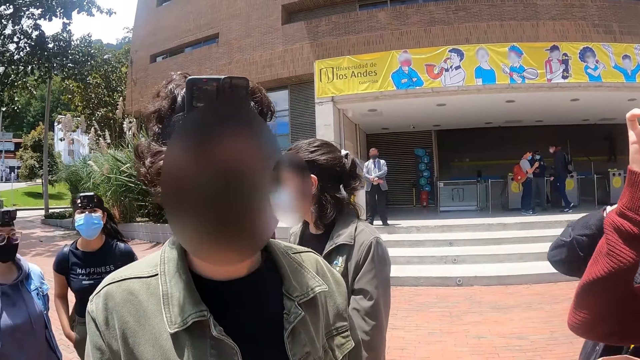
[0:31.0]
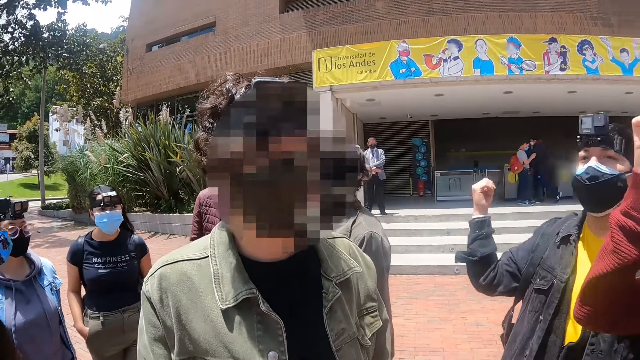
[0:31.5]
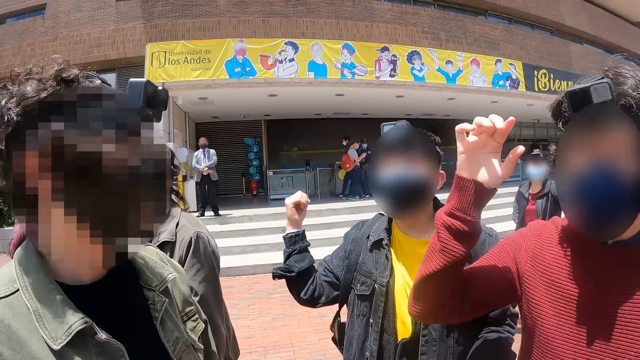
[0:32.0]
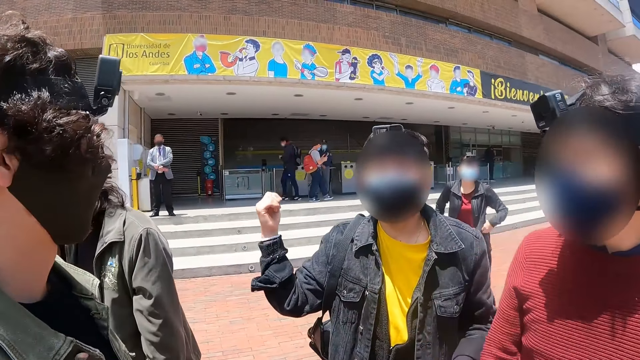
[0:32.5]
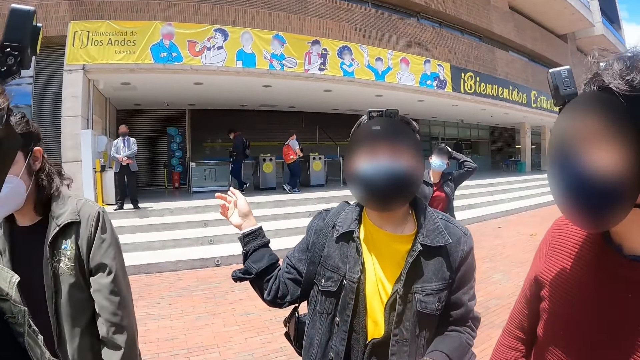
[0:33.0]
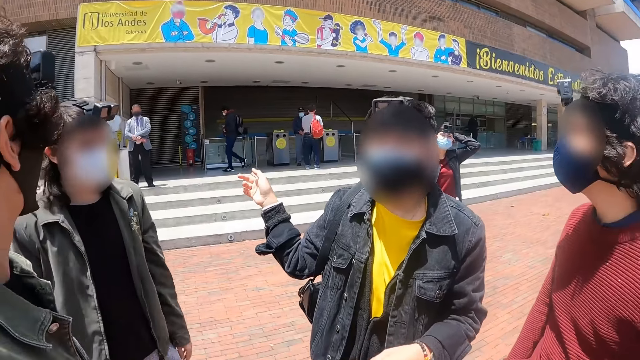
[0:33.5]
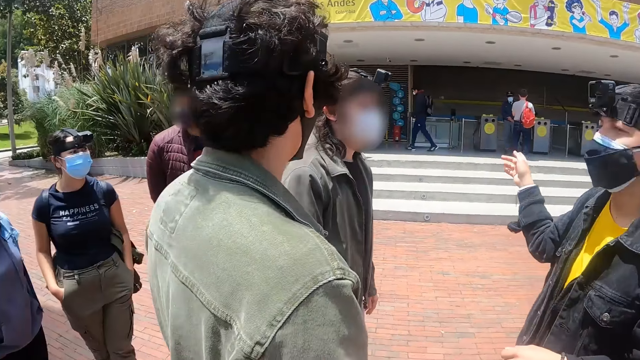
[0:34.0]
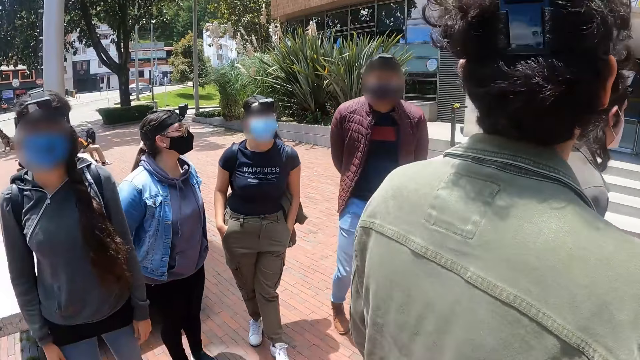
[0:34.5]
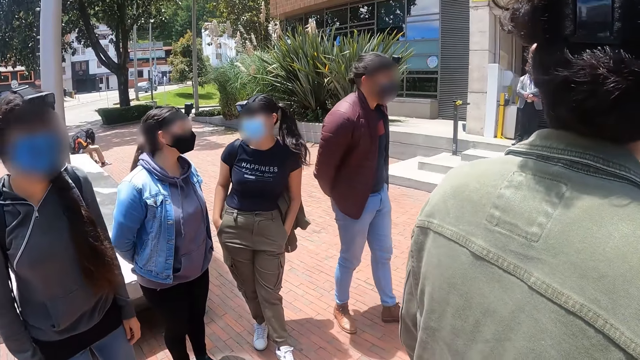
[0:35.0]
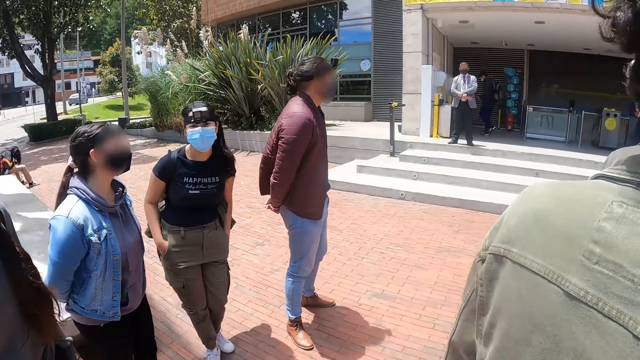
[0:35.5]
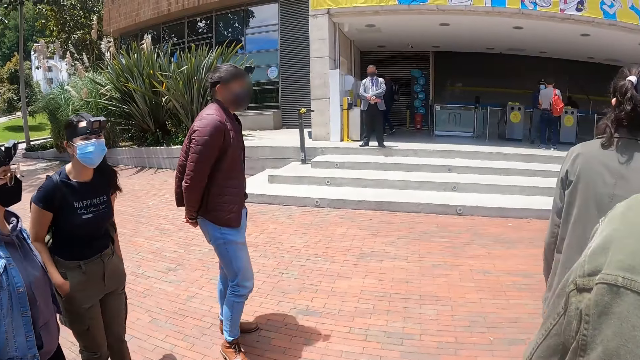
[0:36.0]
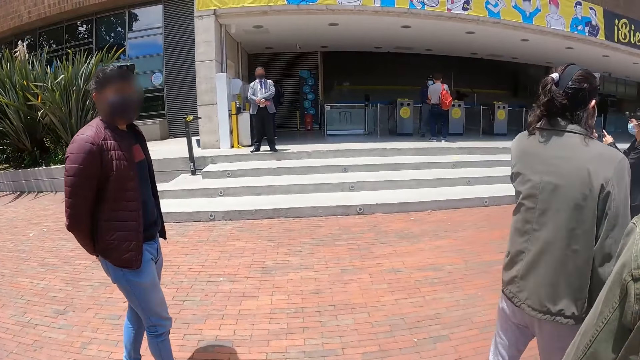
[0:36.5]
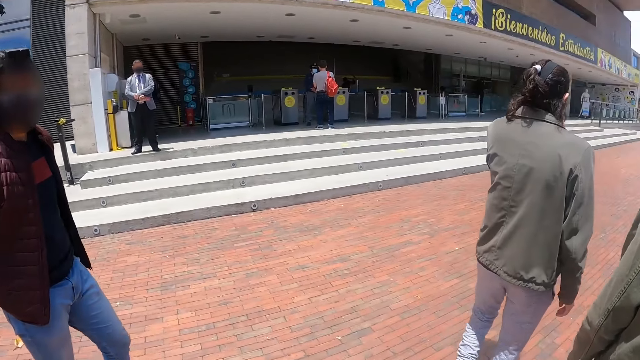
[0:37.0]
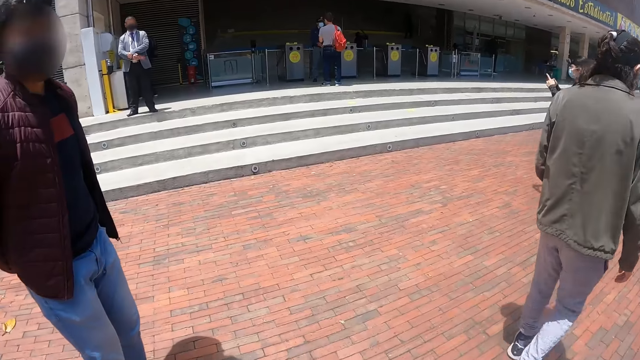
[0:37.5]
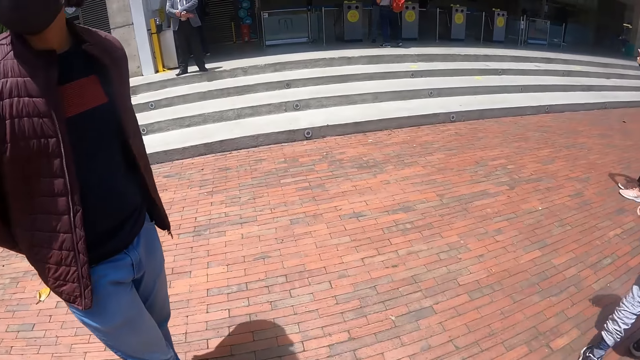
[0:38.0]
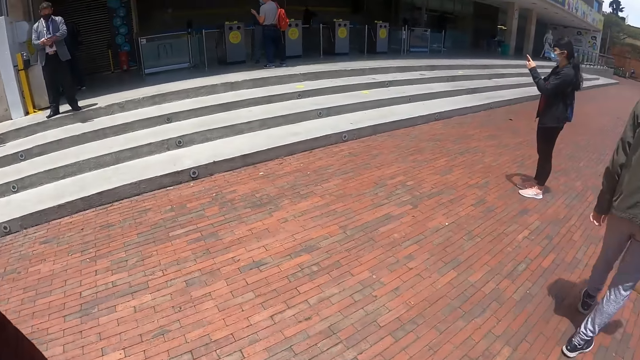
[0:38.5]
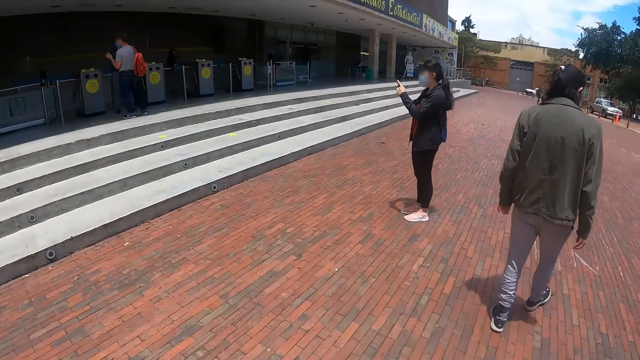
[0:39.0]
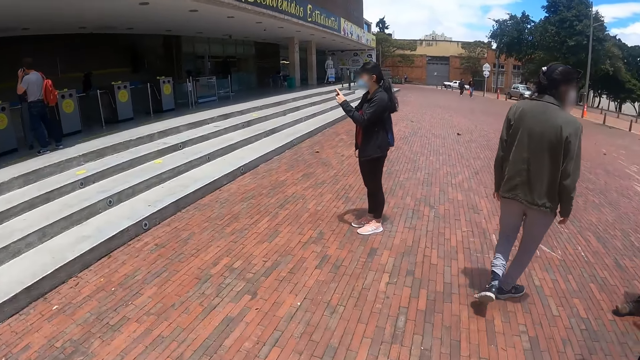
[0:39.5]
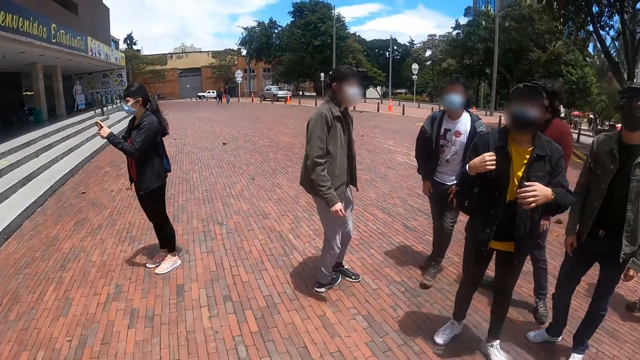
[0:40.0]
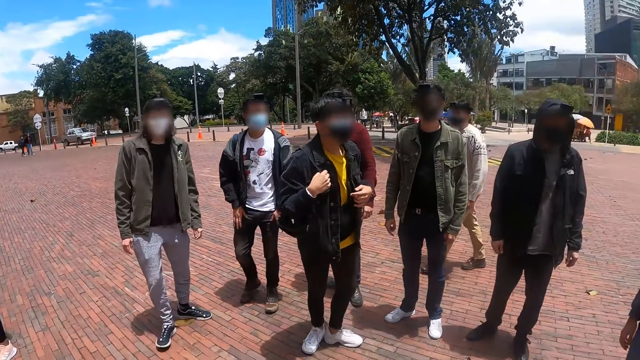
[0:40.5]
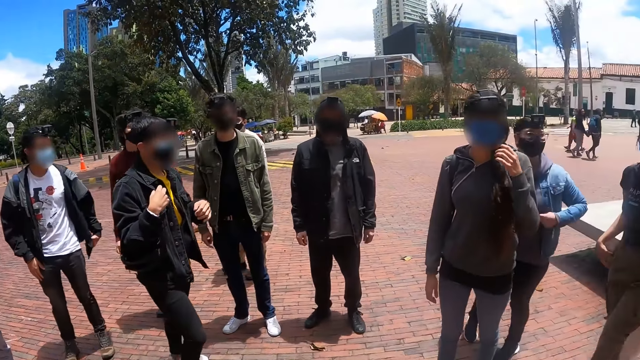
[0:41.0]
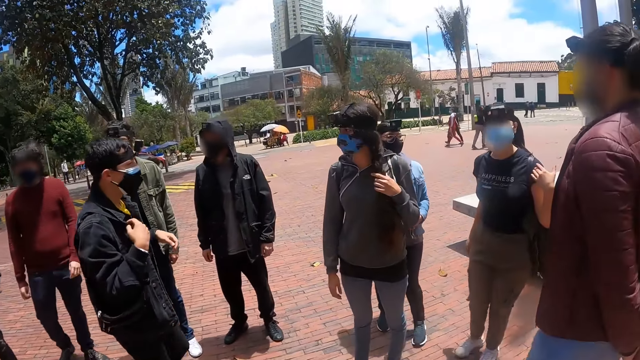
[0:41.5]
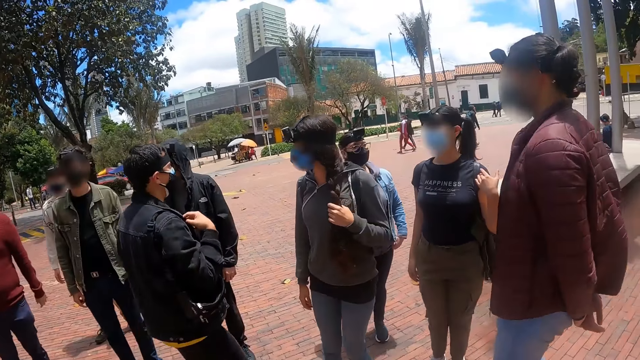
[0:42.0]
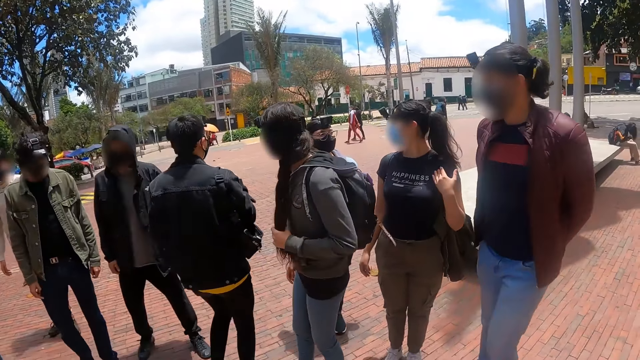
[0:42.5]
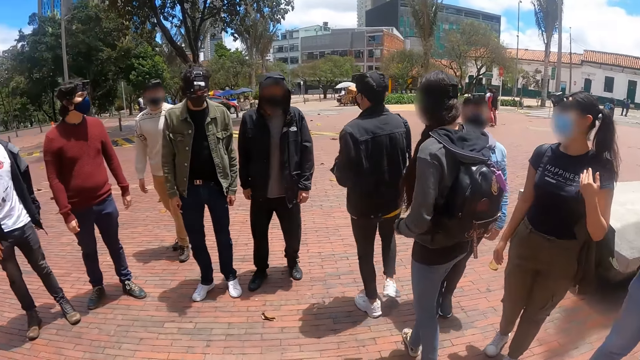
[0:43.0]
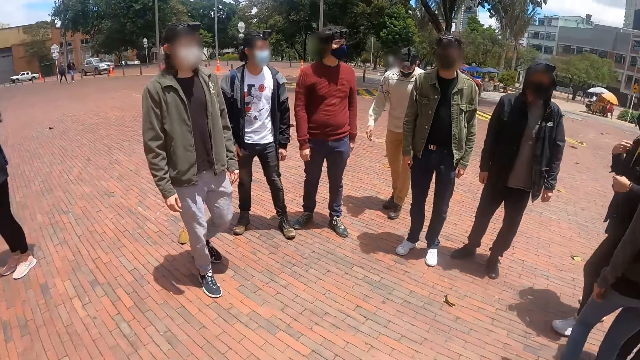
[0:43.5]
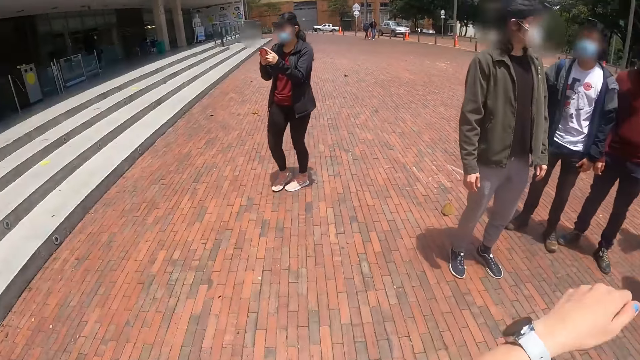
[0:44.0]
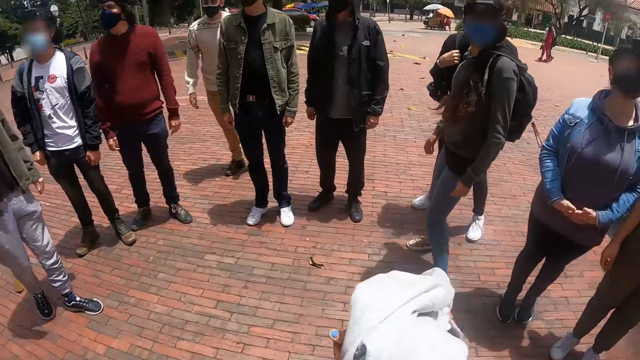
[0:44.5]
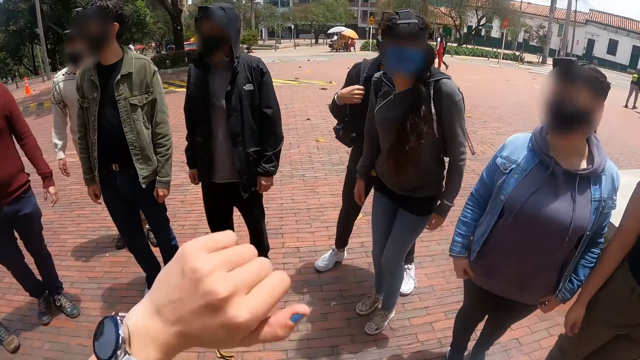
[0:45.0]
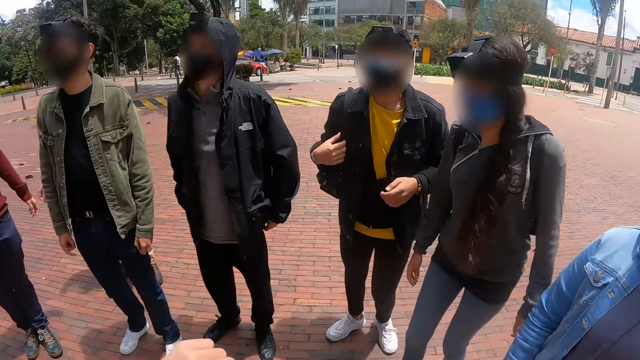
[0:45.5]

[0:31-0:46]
The camera wearer talks to a person. They look around. They walk around. They look around.

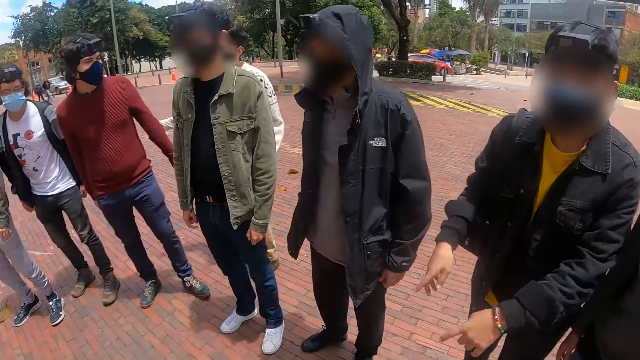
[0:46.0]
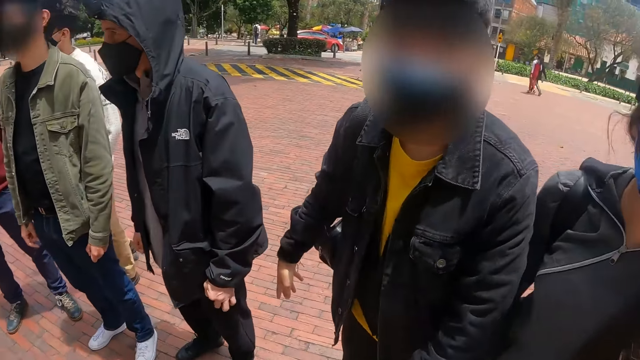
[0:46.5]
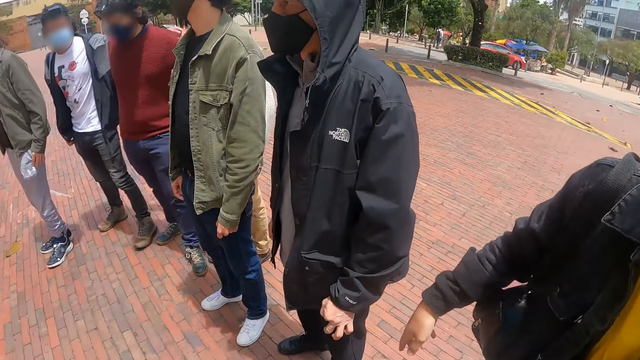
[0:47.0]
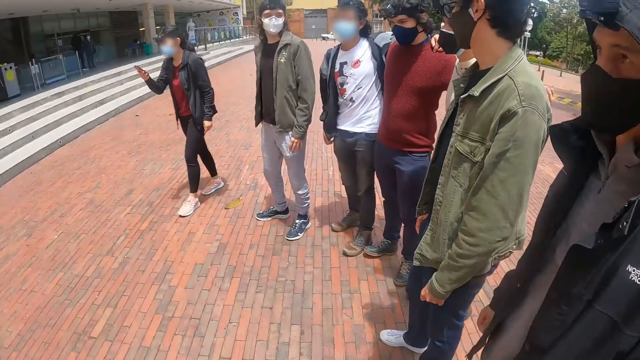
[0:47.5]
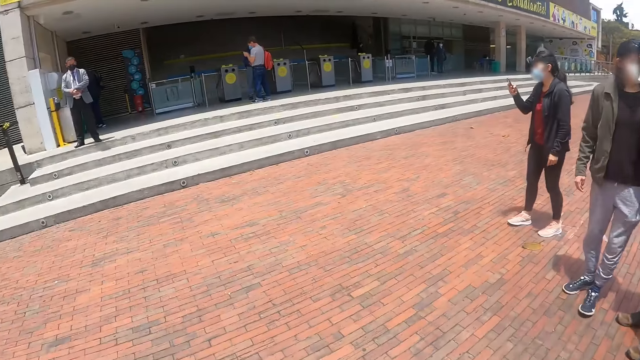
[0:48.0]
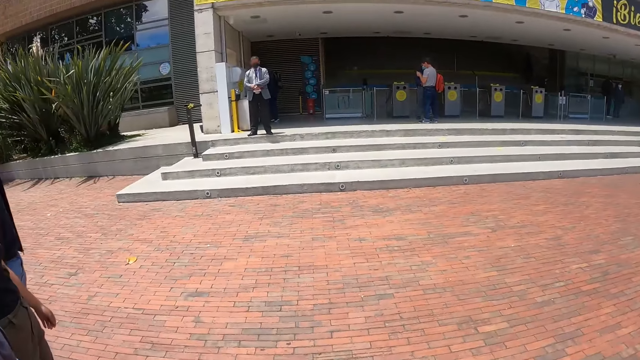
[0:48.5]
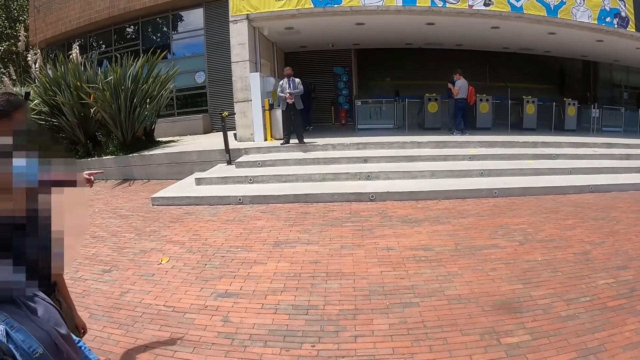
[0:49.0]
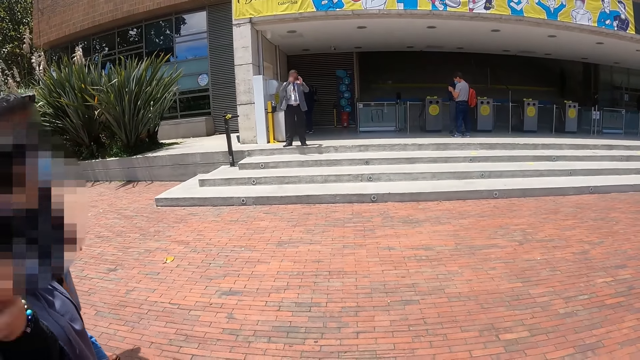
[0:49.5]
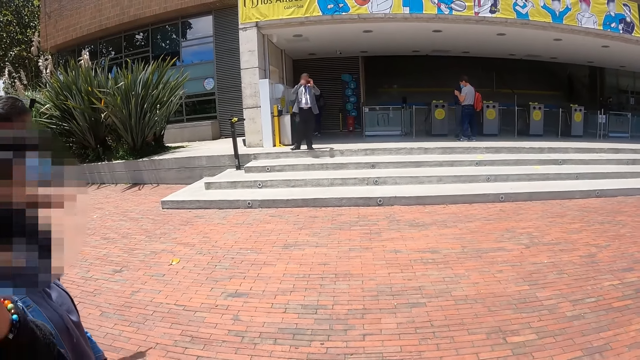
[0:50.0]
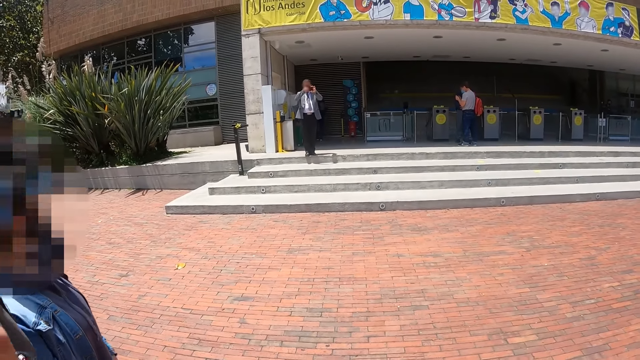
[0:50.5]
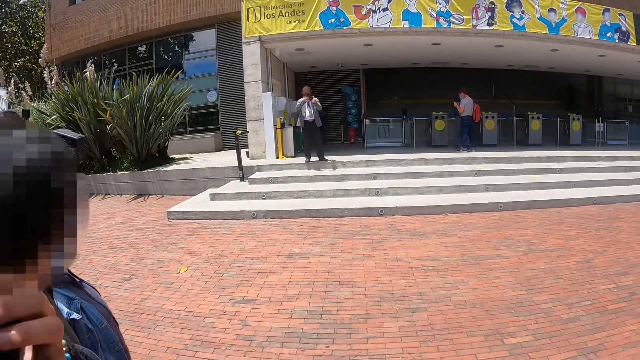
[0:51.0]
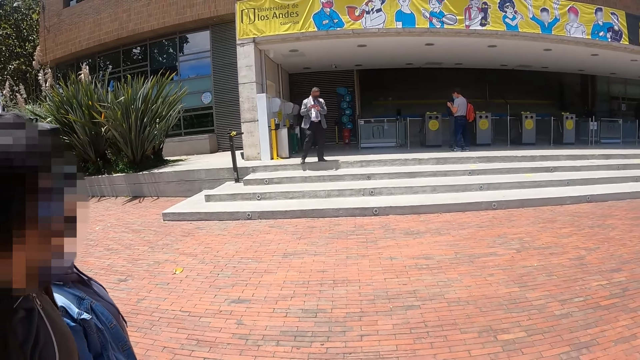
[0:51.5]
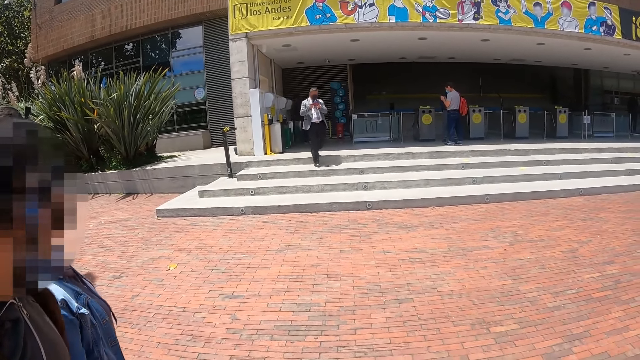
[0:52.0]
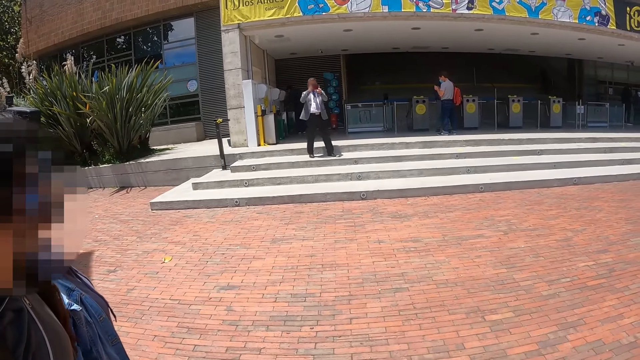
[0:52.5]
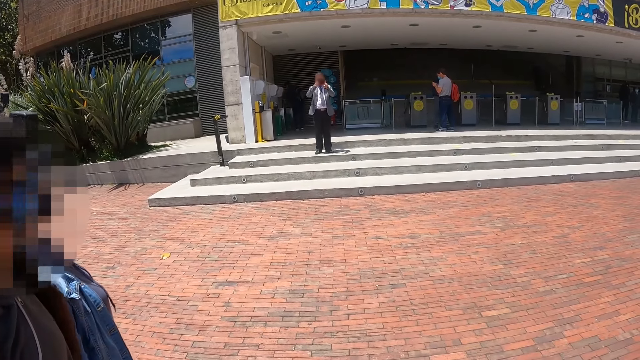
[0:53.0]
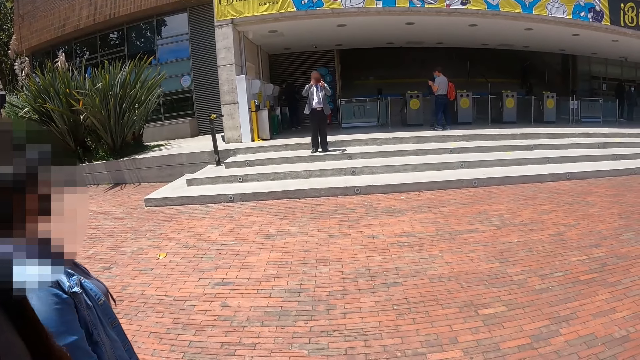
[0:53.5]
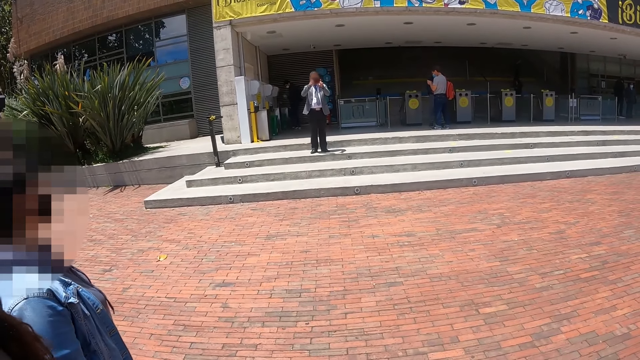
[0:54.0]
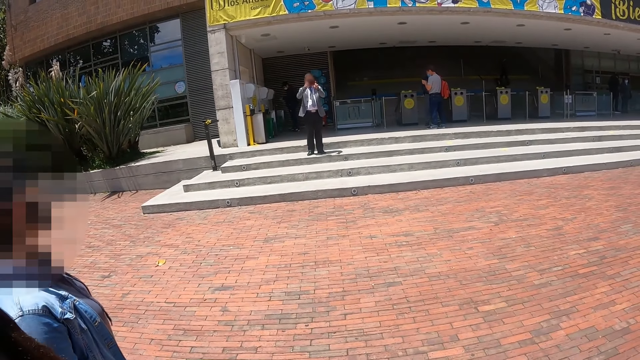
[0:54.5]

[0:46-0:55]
A person takes a photo. The camera wearer pauses for a picture. The person moves forward. The person takes a photo. The camera wearer stands on the street.
